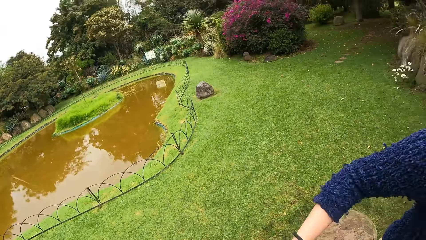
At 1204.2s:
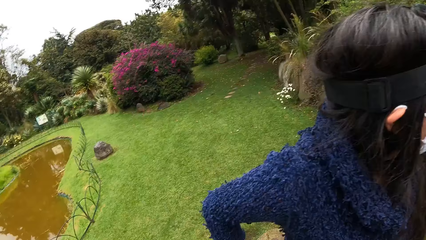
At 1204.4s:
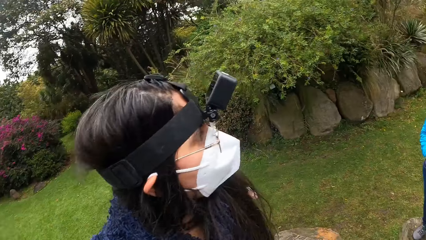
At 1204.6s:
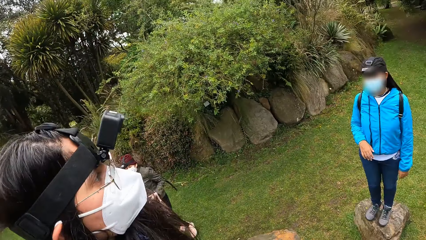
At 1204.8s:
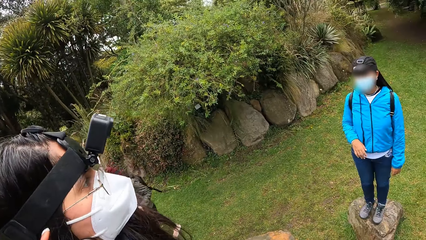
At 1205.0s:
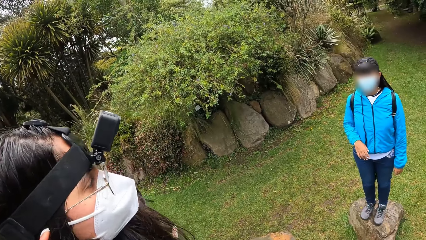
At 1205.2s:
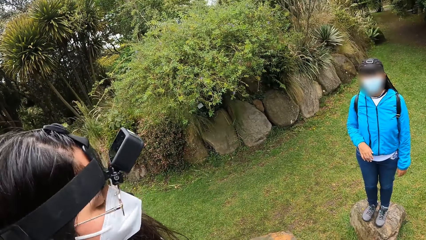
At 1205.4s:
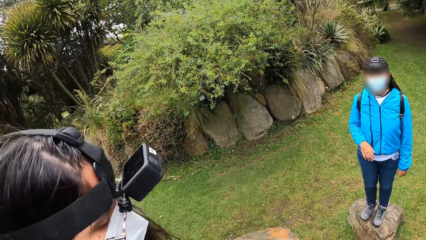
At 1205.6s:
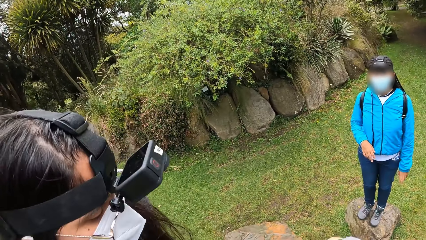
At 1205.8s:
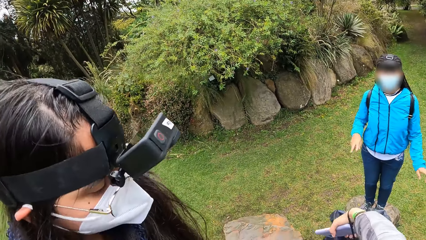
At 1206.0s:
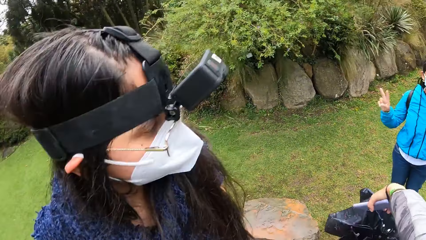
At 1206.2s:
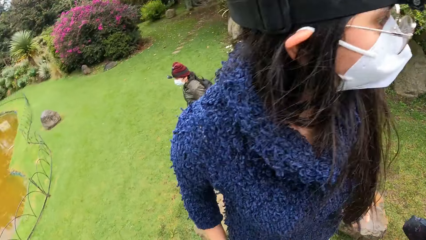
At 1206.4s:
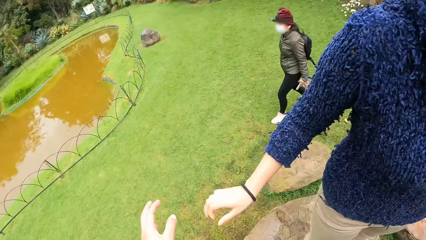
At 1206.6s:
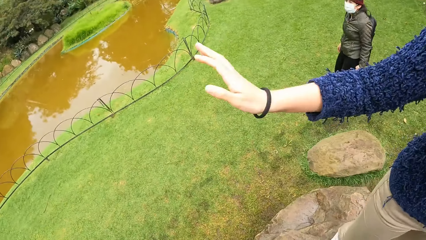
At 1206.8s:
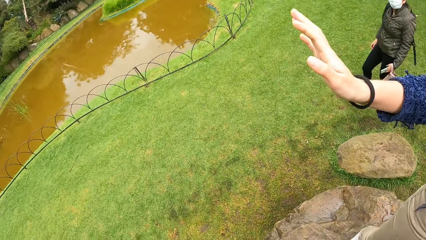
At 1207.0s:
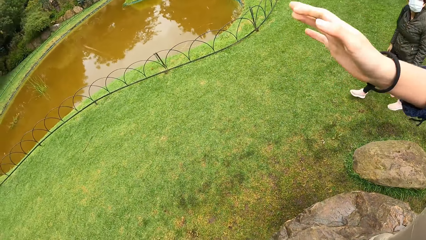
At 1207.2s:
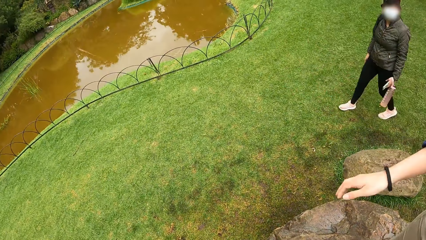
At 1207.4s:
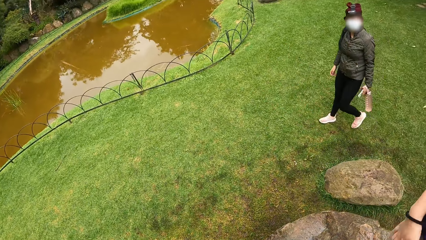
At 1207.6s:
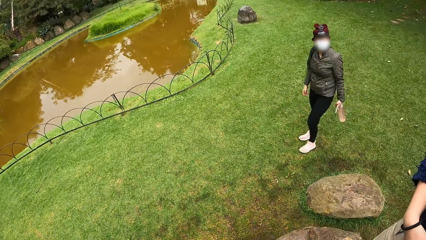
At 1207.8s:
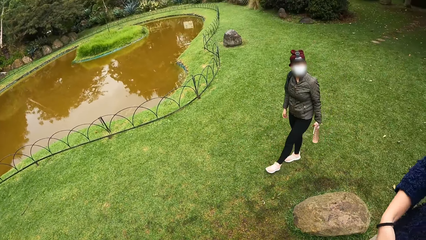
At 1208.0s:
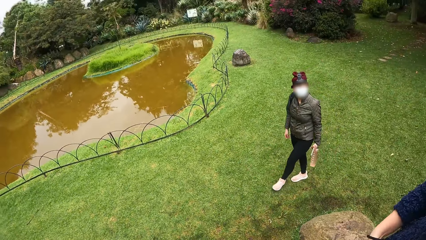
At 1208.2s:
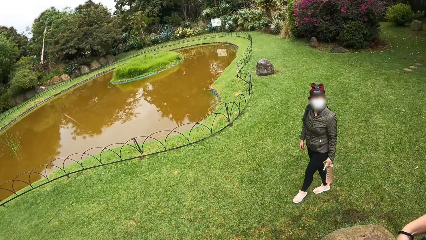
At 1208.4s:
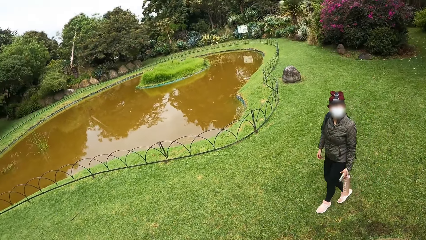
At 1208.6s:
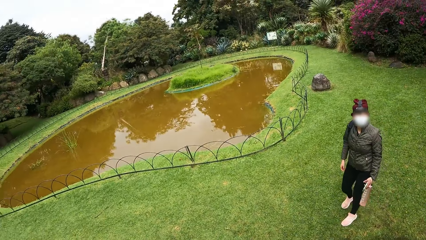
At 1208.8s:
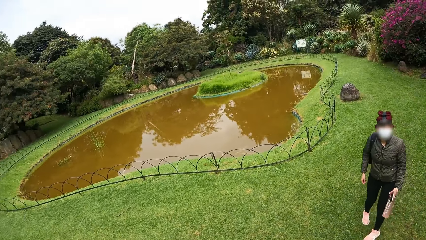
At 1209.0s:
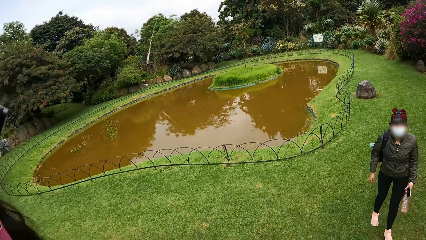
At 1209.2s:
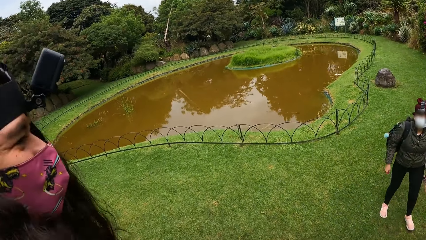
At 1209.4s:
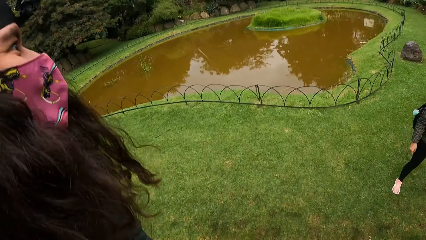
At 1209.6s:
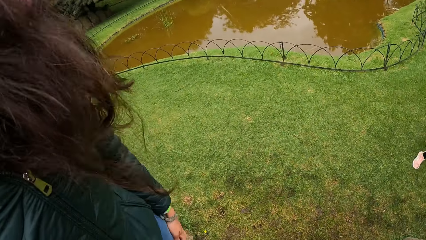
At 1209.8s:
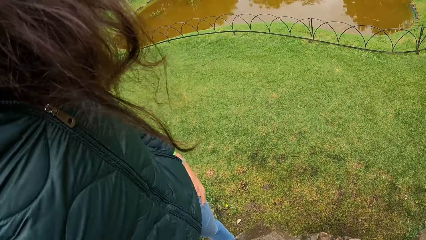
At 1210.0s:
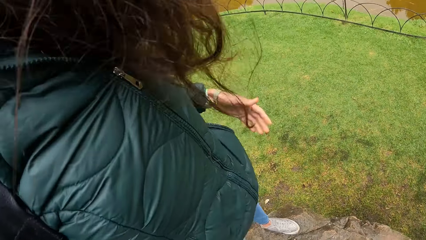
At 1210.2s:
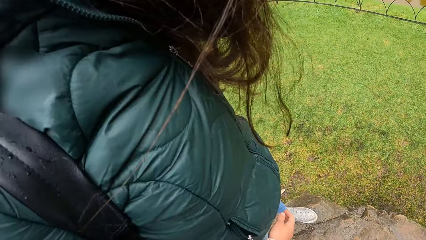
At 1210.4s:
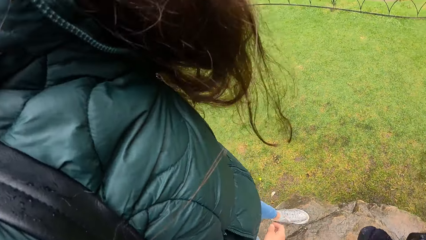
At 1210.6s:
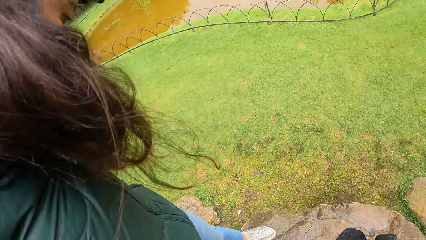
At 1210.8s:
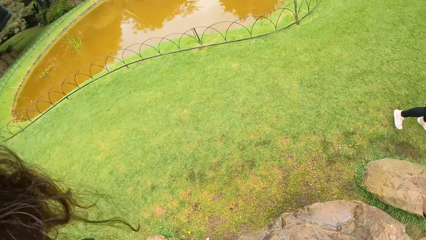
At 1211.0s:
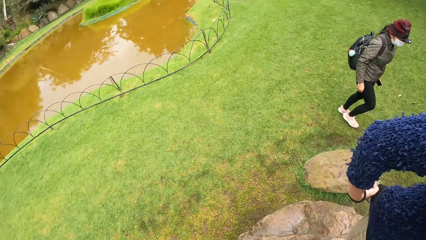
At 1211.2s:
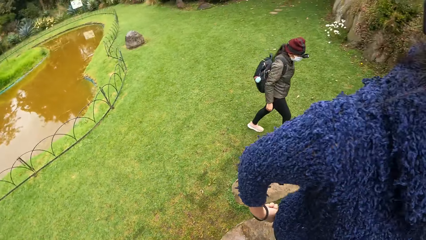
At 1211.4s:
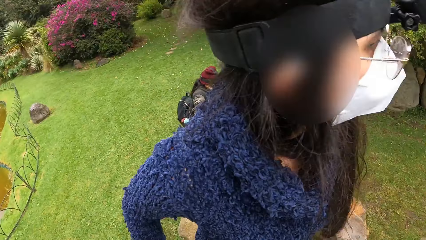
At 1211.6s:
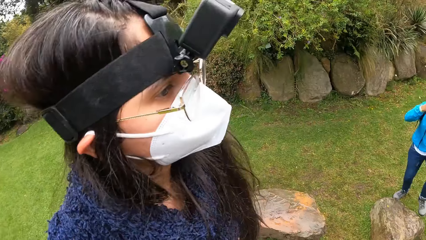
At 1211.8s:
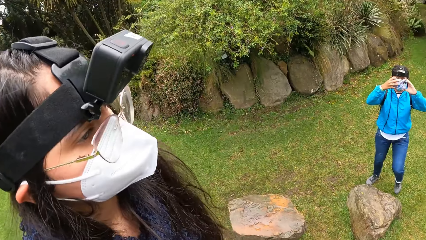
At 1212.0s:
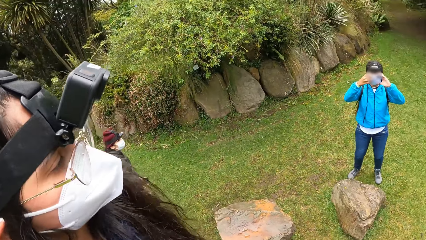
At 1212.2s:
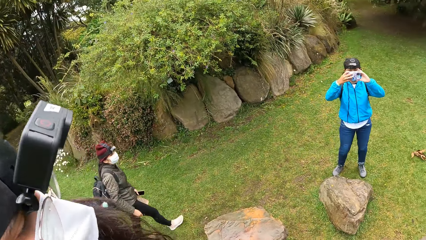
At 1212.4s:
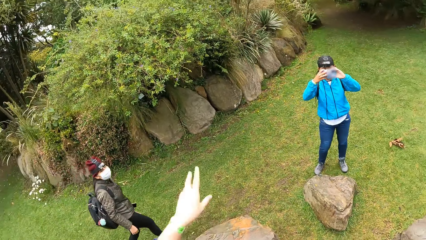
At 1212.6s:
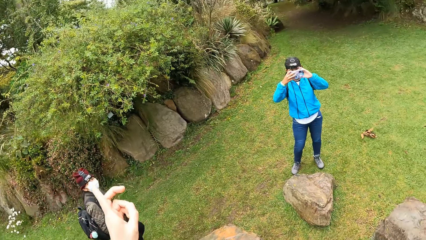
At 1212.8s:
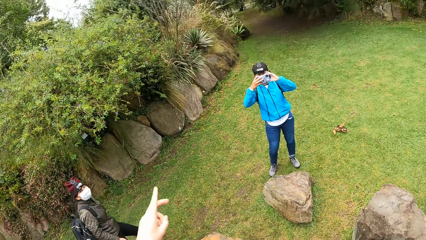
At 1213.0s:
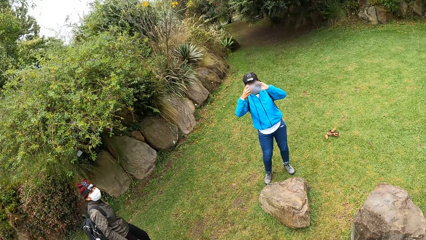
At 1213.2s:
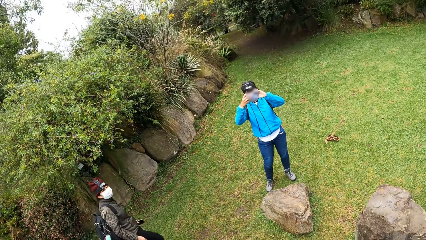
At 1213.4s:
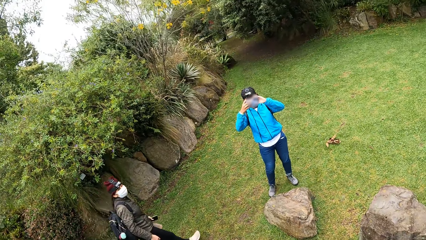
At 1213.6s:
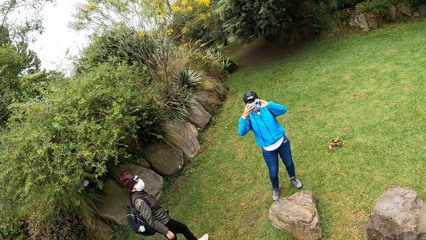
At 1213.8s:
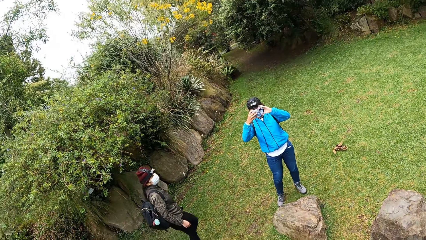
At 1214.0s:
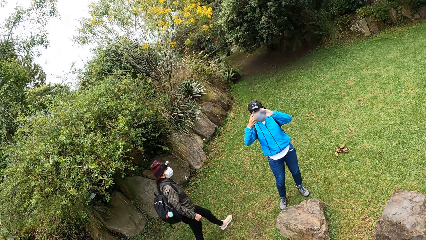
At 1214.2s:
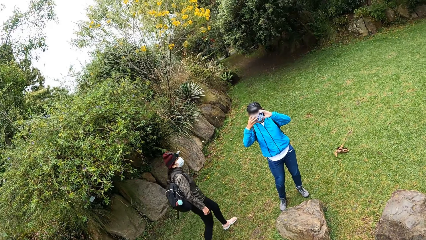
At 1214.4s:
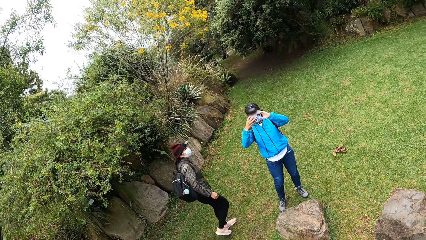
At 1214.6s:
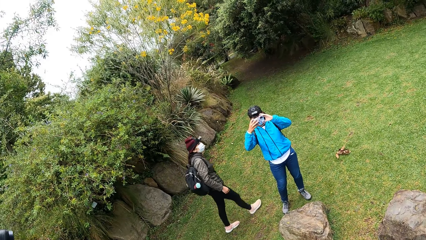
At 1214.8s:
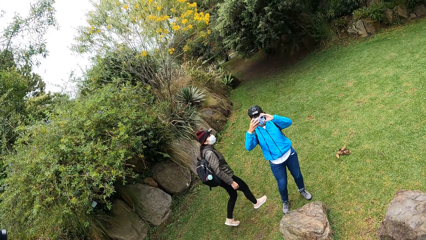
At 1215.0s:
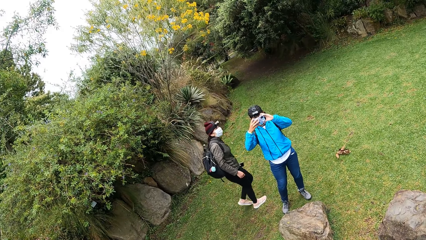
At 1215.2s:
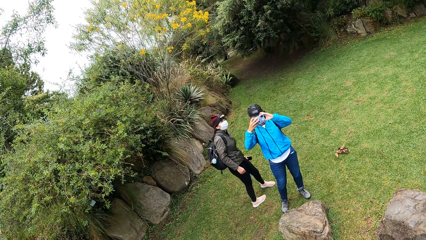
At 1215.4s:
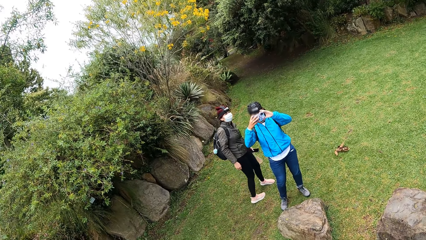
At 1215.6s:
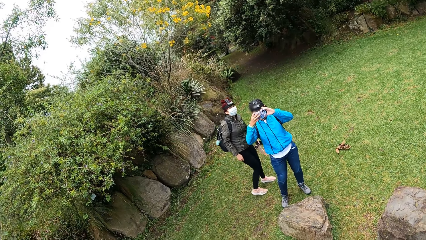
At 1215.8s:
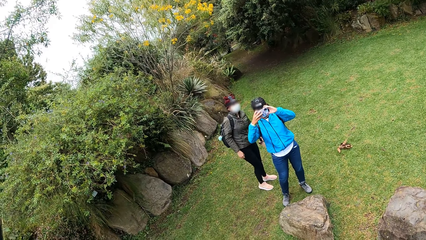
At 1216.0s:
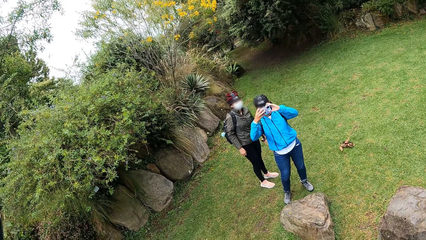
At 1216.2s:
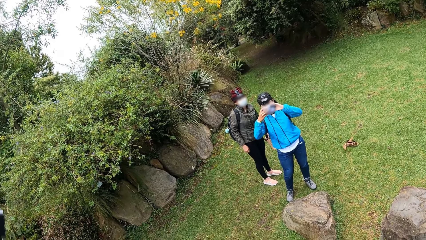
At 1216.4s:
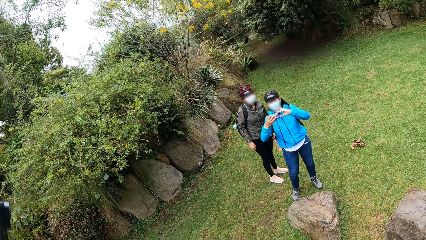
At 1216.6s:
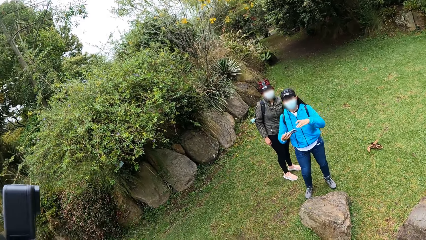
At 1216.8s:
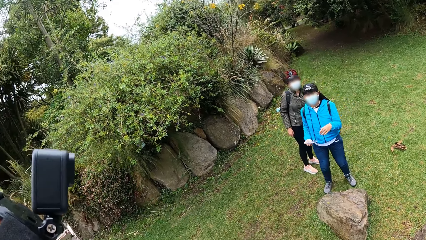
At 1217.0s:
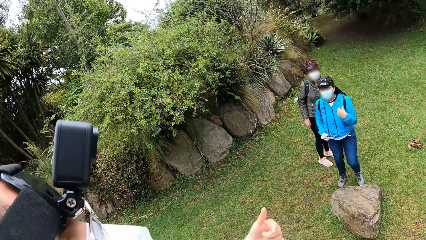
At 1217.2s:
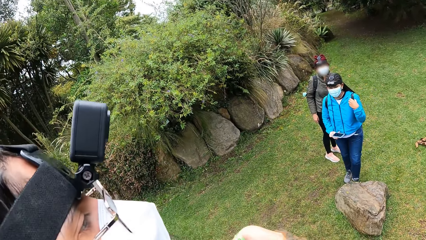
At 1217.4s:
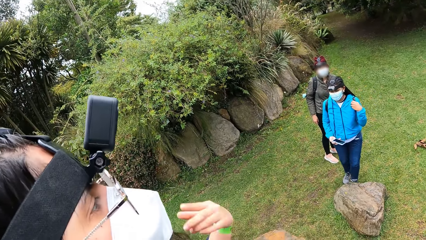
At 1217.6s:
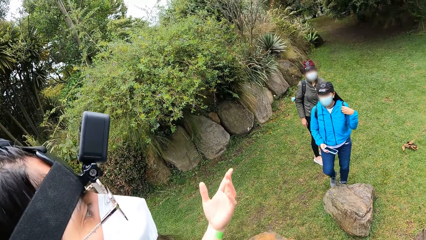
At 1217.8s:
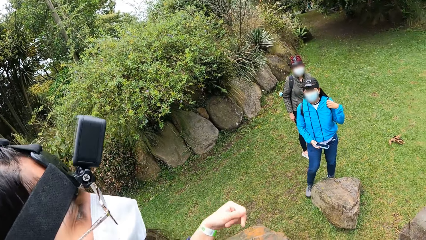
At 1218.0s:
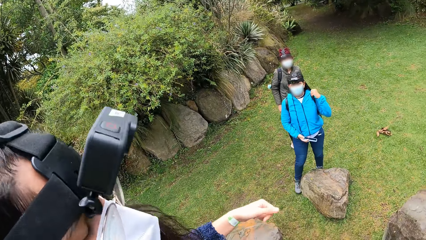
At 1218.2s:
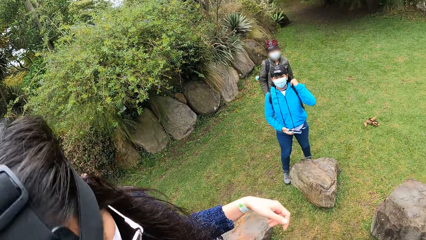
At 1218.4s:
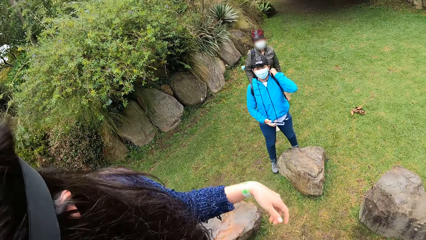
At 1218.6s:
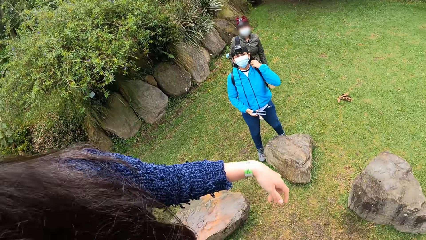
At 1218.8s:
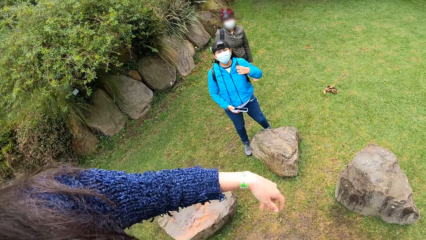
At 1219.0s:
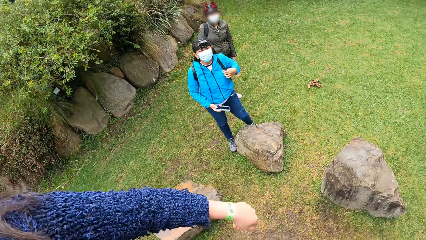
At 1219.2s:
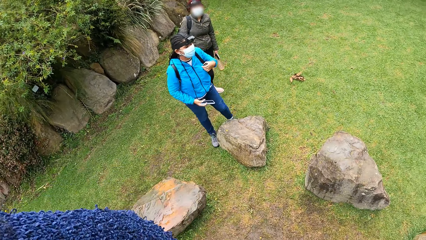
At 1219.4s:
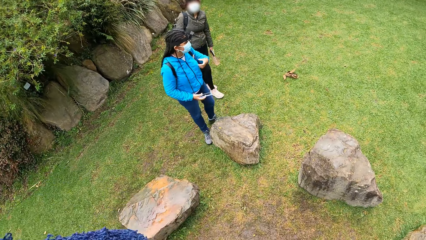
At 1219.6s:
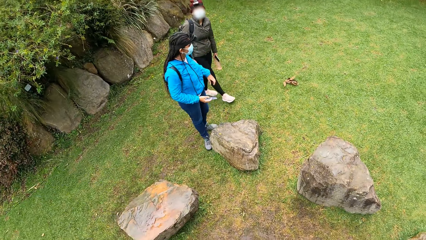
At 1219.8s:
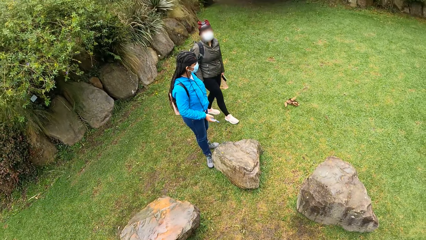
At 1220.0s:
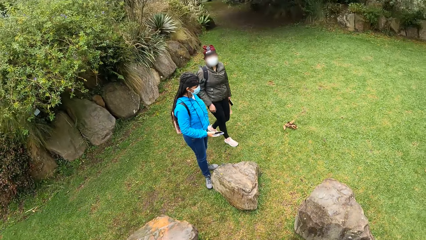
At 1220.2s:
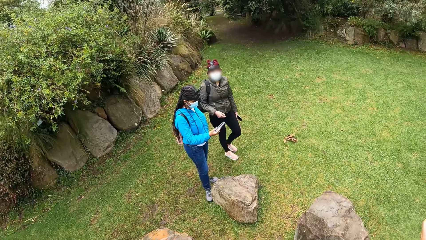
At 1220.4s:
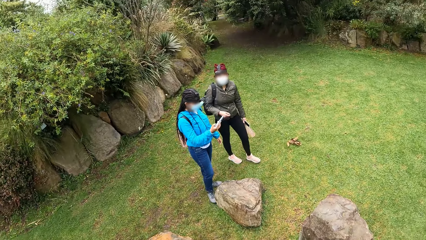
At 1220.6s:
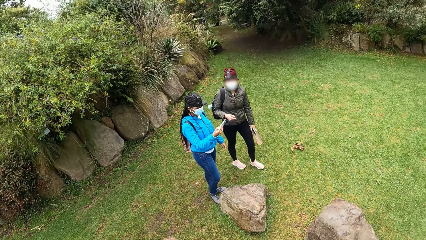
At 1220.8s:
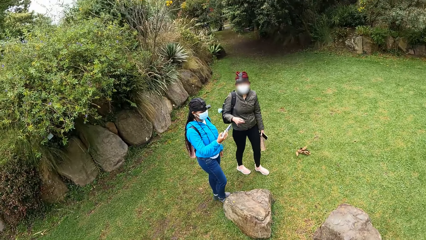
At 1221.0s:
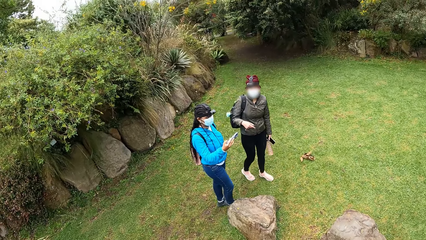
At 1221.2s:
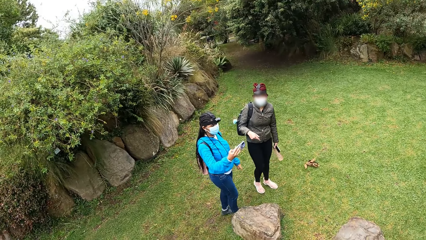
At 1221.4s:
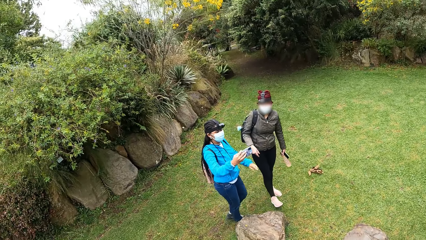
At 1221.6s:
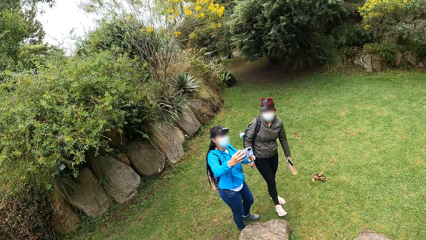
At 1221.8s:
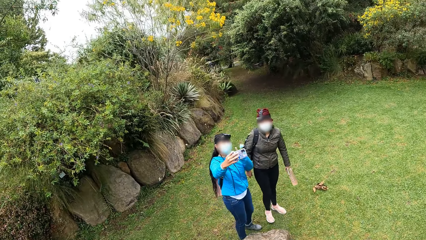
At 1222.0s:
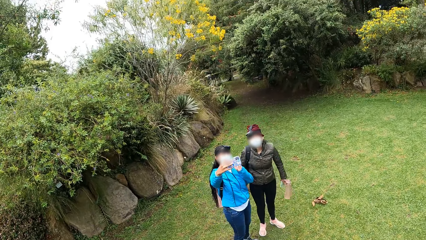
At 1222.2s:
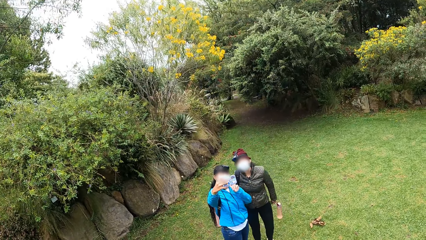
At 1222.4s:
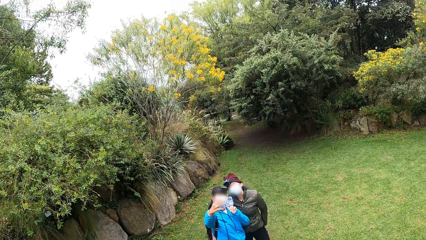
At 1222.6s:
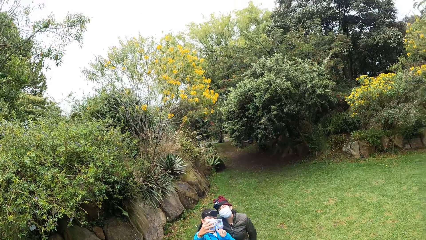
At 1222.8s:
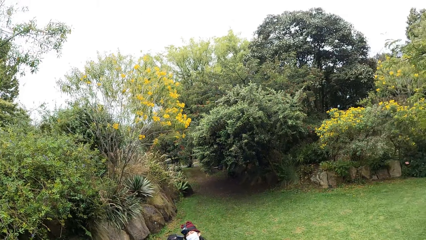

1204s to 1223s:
The camera wearer looks around the compound. A woman takes pictures with a phone on her hands. The woman adjusts the left strap of a backpack on her back with her left hand.
